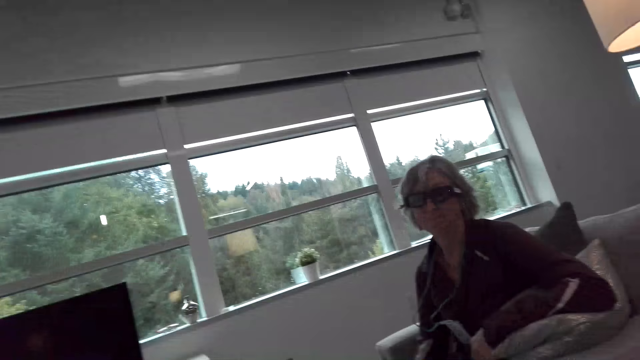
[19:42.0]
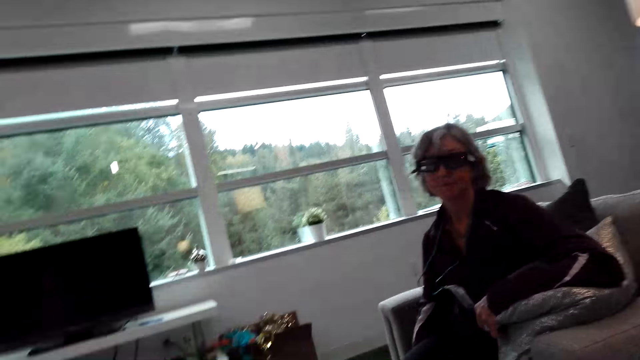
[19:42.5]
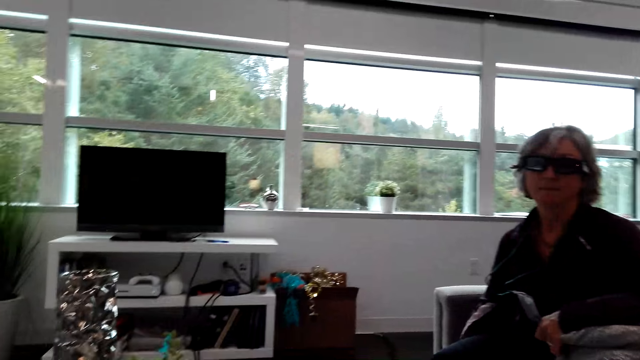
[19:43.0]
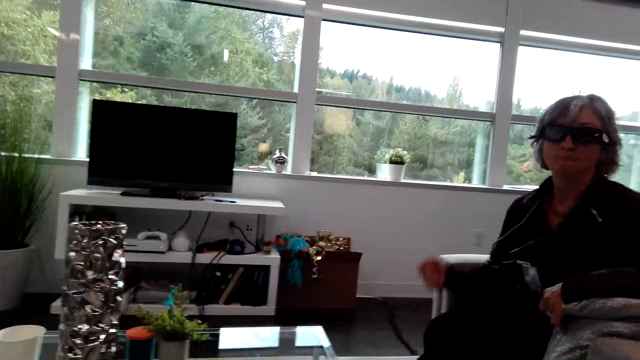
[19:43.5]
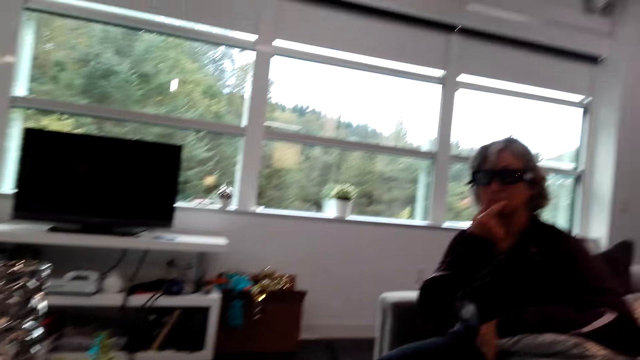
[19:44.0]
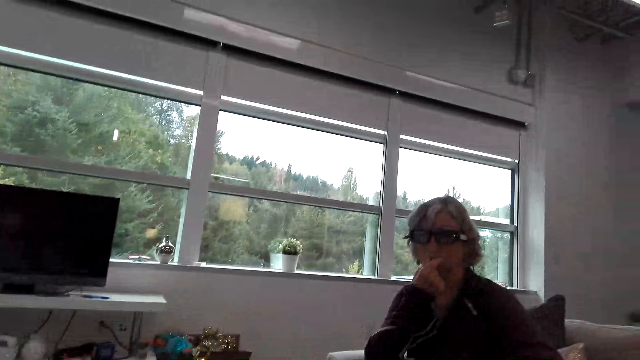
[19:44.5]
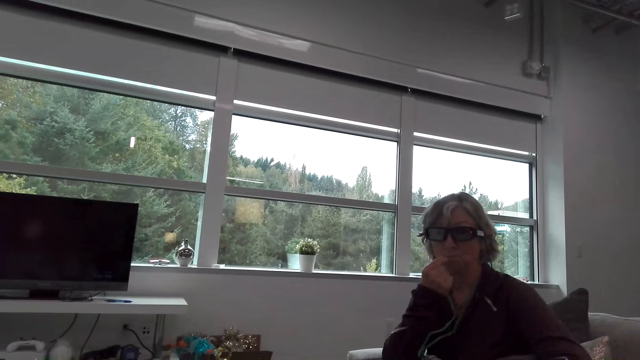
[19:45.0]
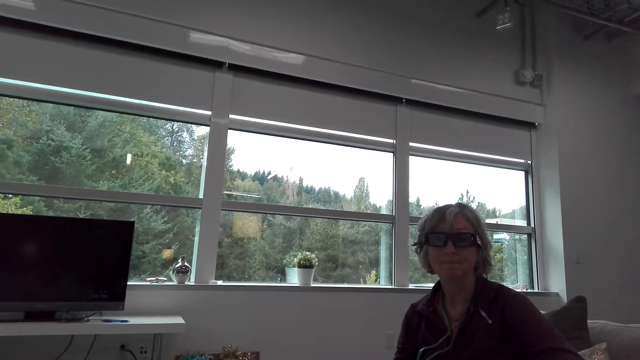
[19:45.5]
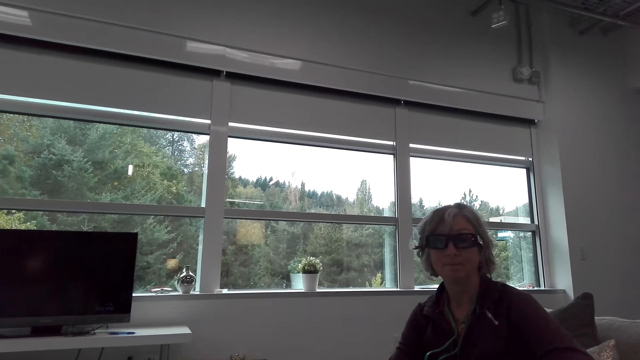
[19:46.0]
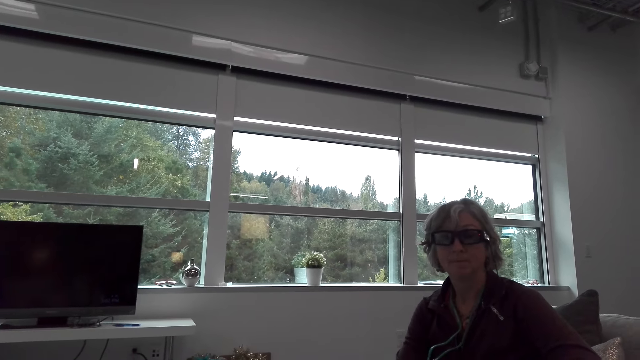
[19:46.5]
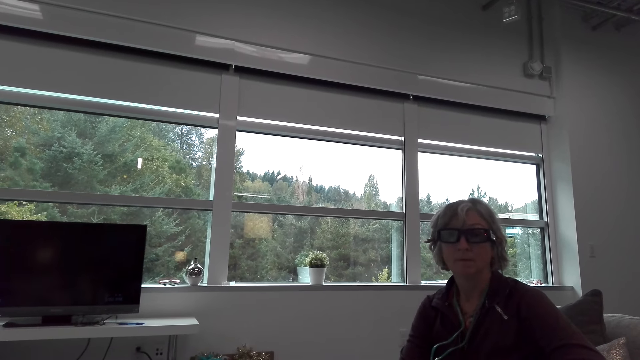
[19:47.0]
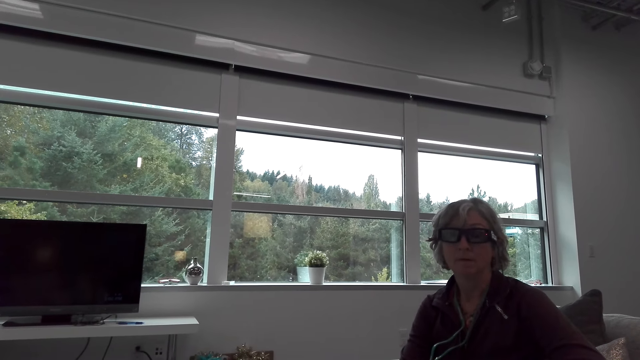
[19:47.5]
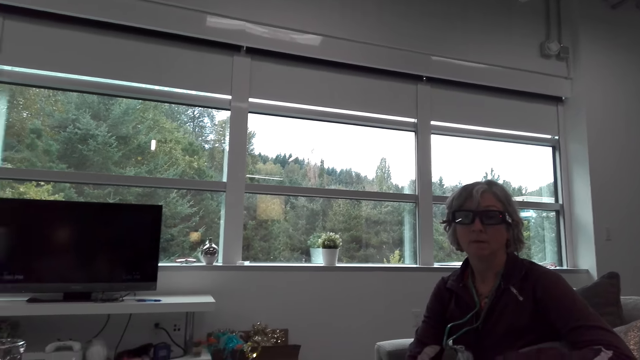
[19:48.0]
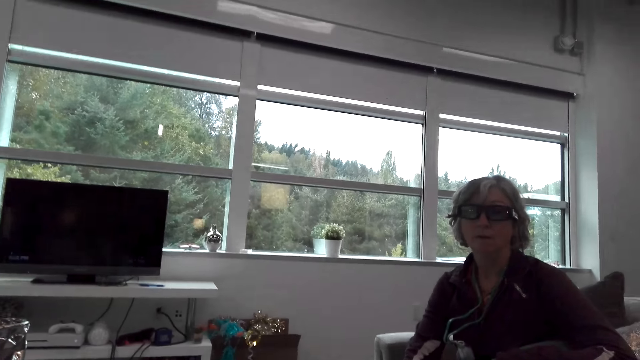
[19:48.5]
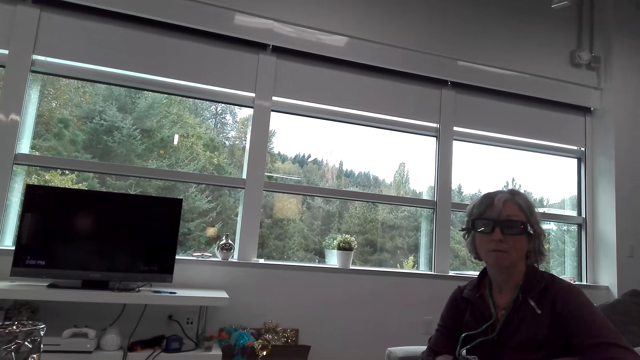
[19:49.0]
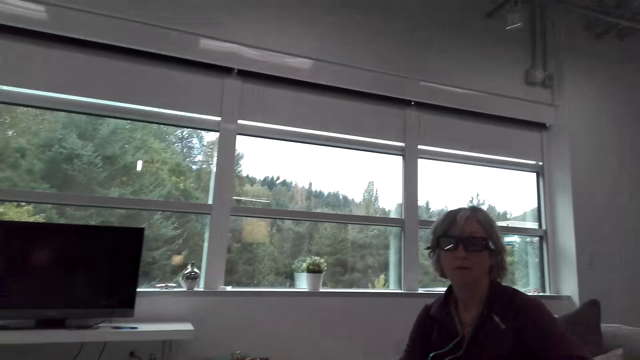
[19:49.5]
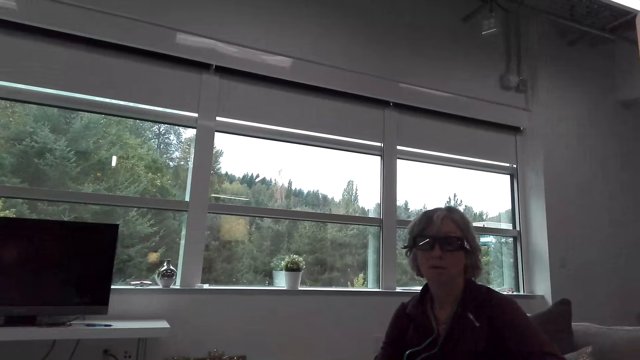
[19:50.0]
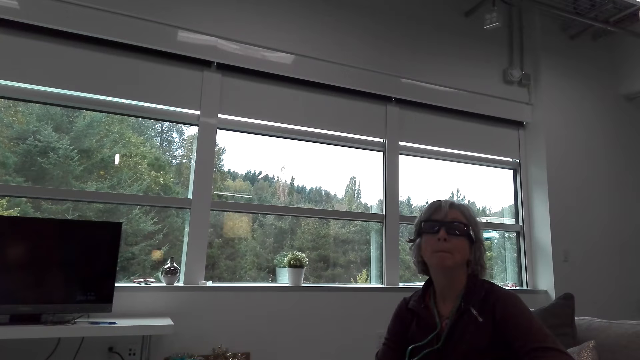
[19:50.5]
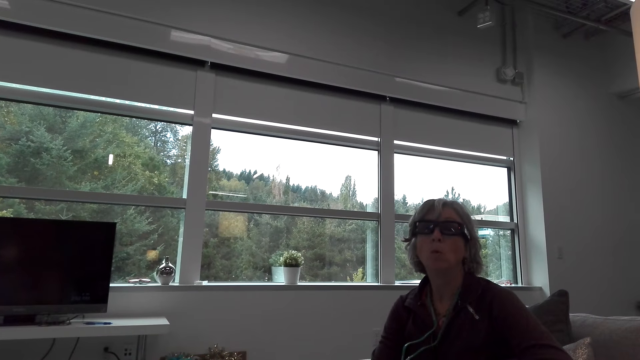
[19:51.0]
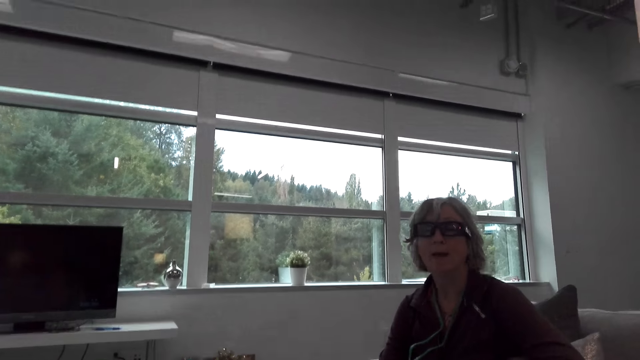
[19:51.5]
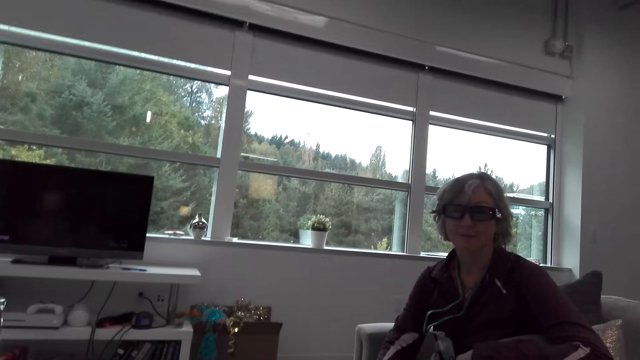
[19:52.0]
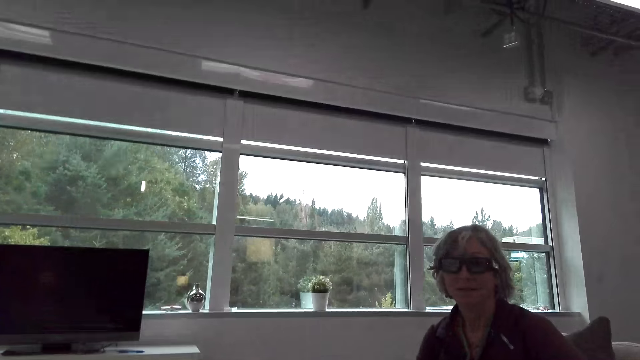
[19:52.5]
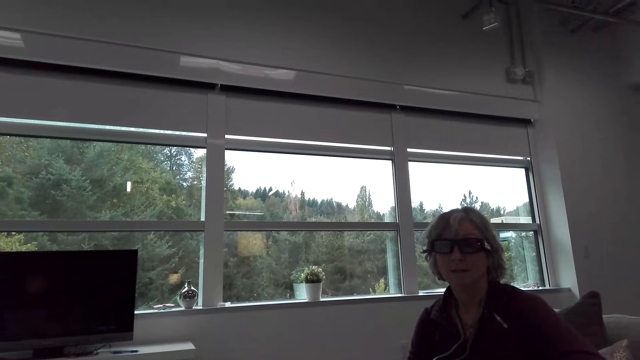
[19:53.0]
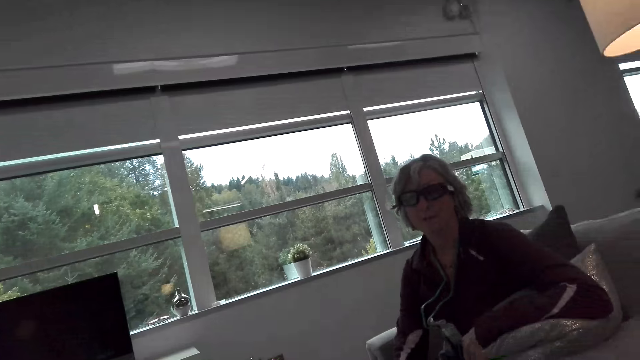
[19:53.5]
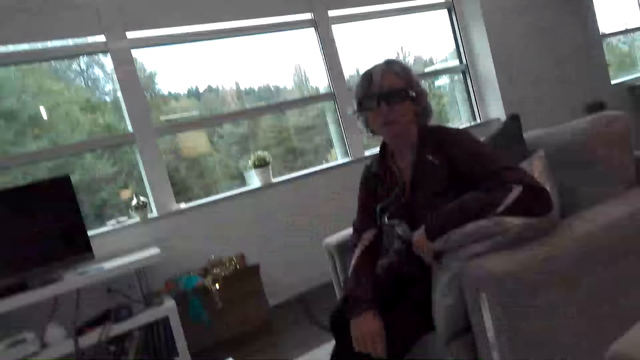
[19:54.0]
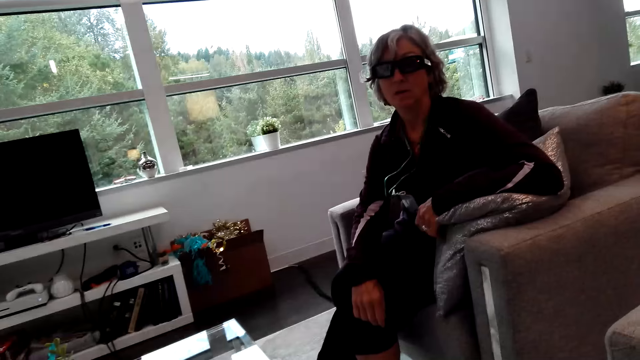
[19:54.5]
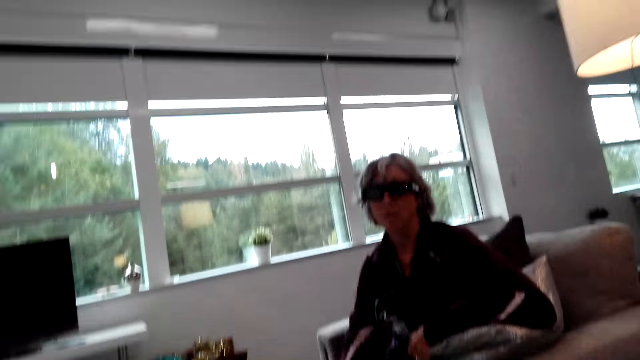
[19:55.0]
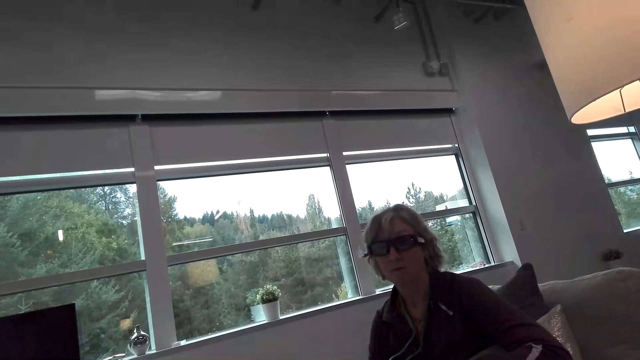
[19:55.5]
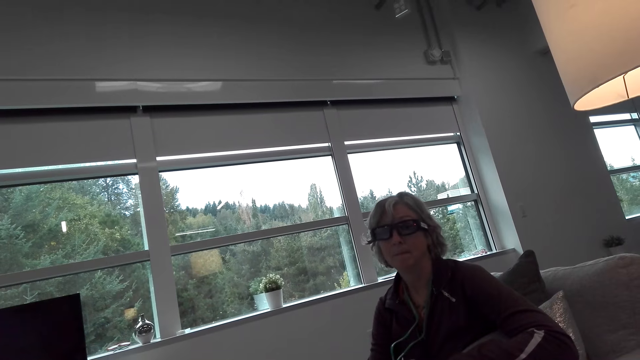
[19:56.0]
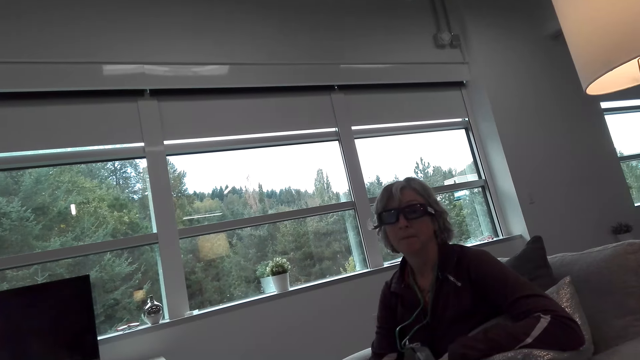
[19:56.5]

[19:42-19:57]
A woman touches the lips with the right hand. The camera wearer dialogues with the woman in the room. The woman talks to the camera wearer.

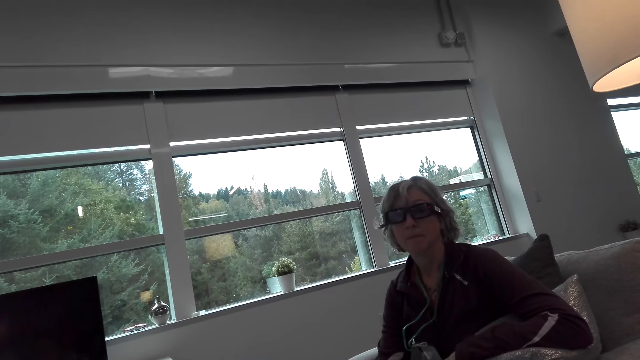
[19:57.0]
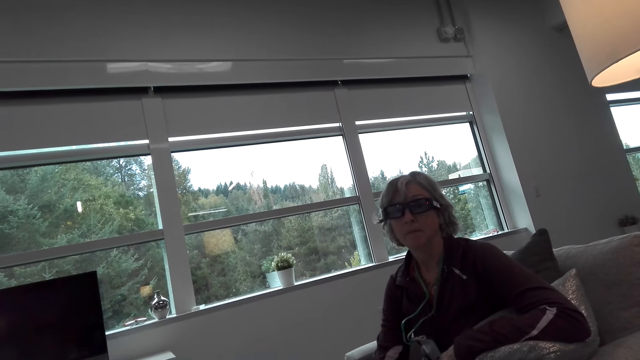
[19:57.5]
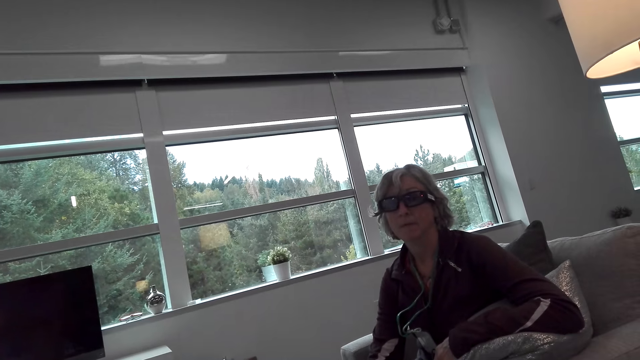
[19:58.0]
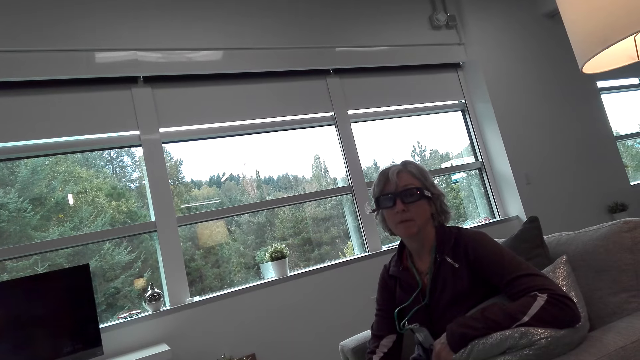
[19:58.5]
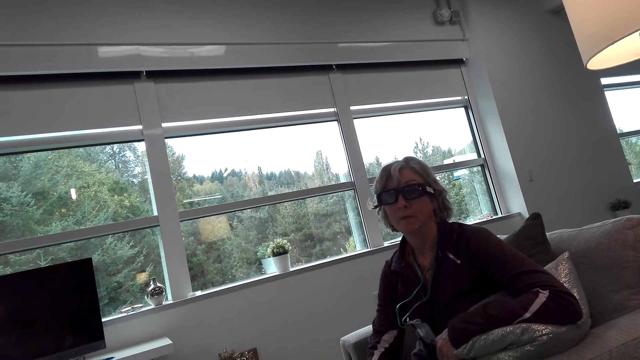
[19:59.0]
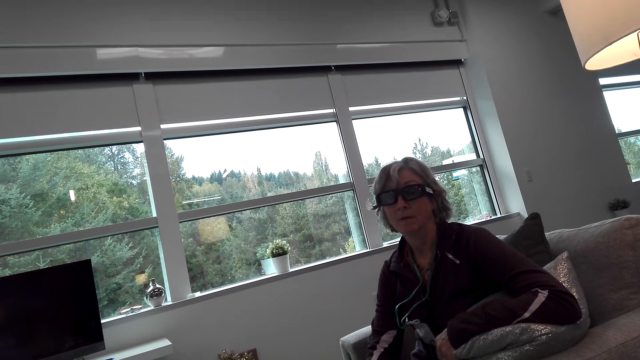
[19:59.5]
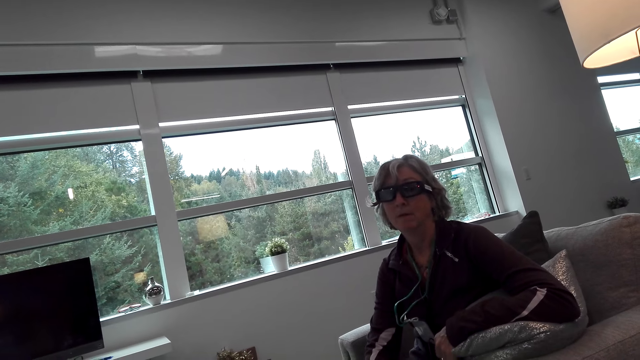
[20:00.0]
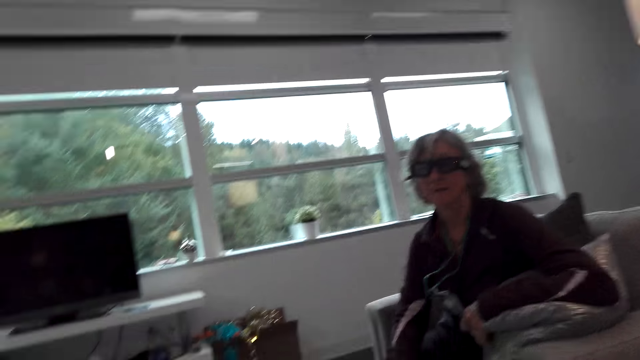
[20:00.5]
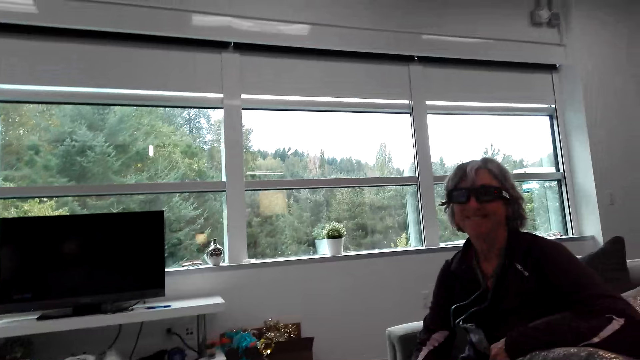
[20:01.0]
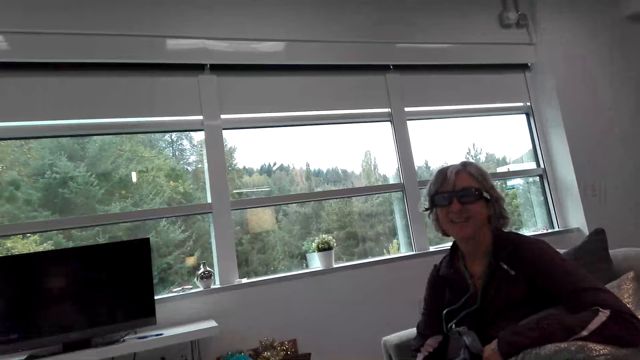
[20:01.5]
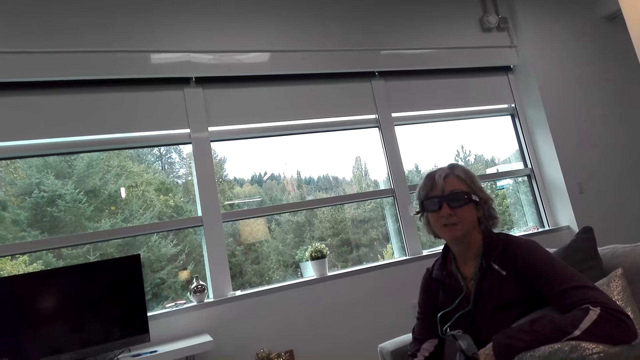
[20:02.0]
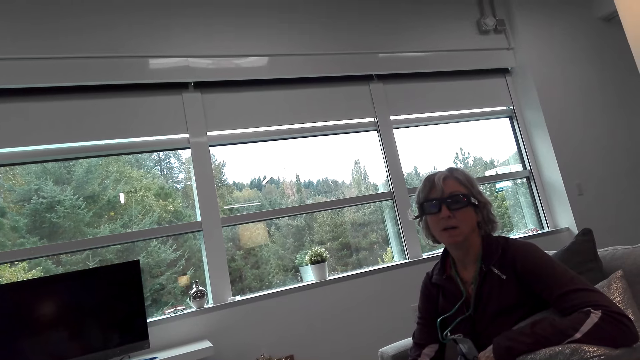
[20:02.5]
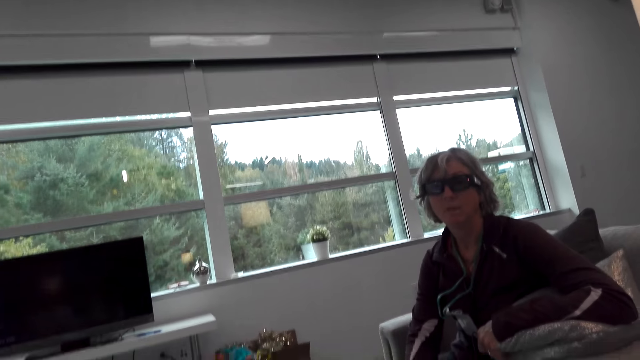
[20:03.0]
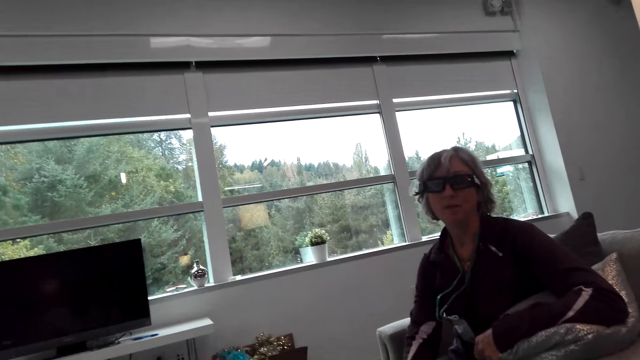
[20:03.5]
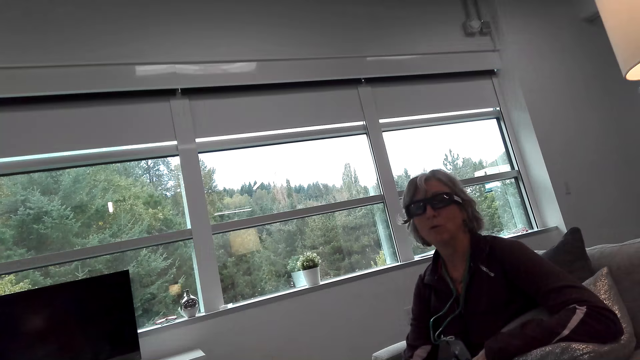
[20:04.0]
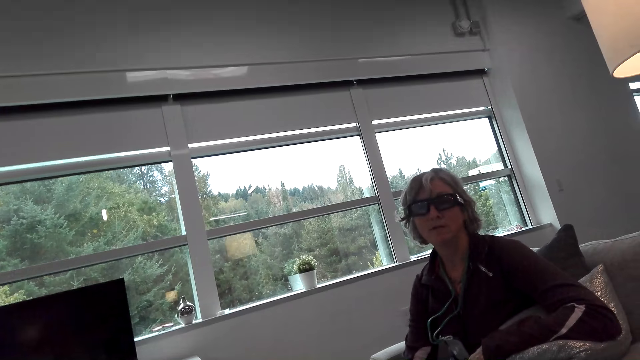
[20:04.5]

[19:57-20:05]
A woman talks to the camera wearer.
